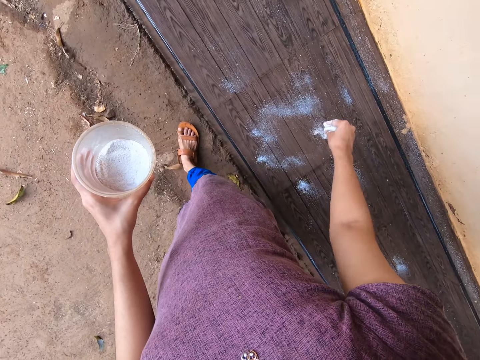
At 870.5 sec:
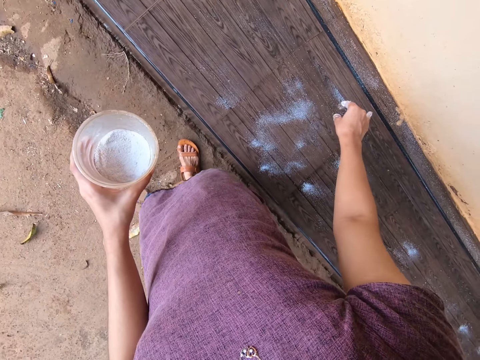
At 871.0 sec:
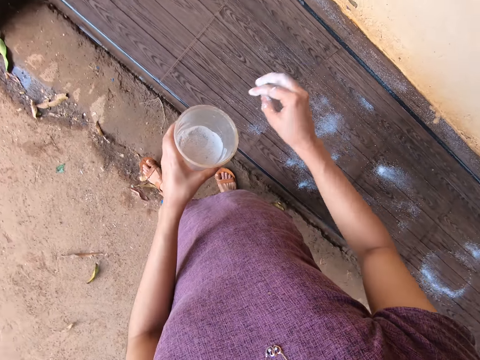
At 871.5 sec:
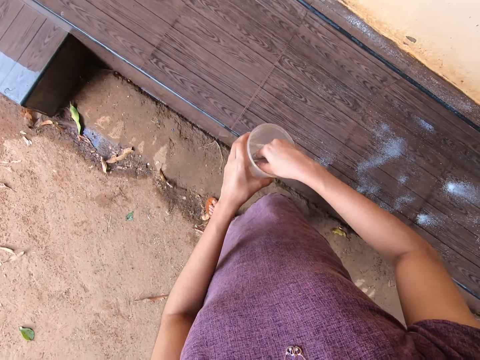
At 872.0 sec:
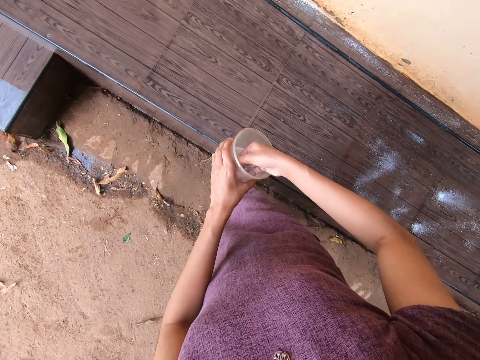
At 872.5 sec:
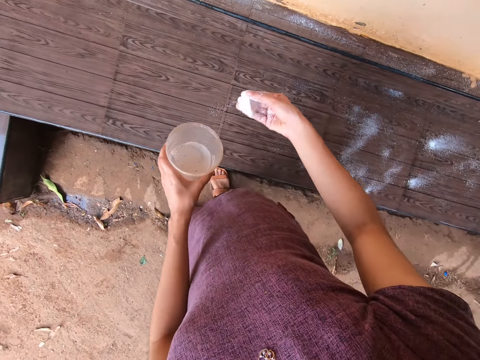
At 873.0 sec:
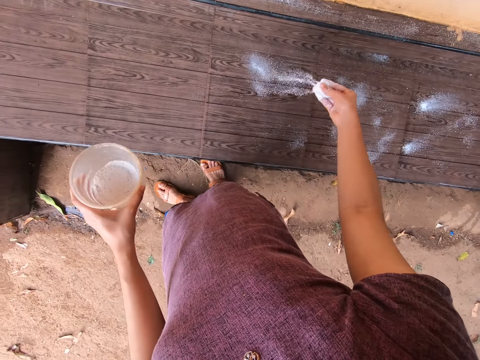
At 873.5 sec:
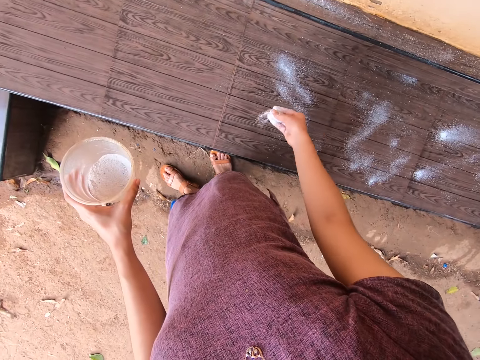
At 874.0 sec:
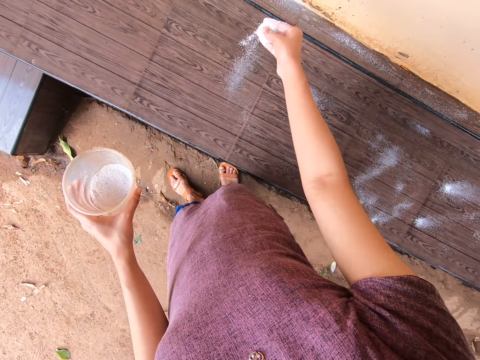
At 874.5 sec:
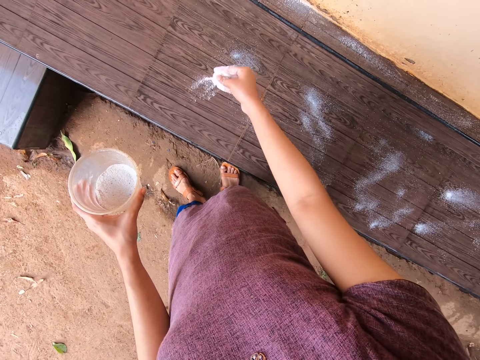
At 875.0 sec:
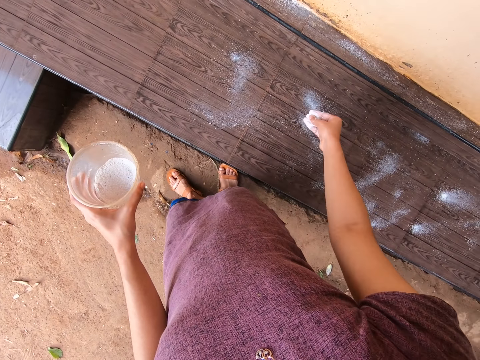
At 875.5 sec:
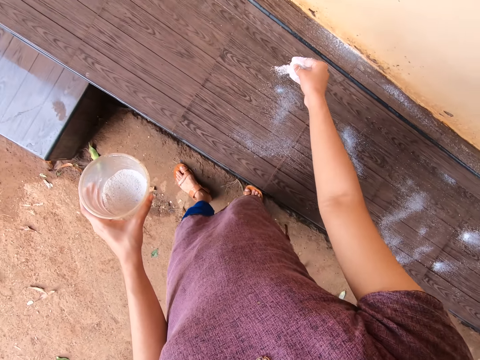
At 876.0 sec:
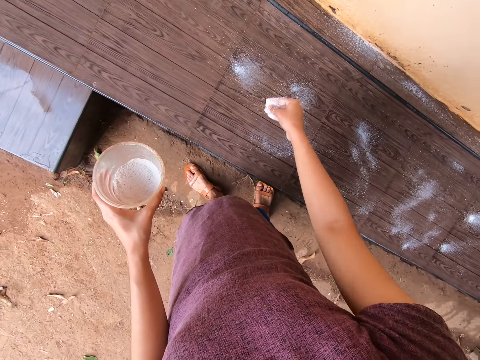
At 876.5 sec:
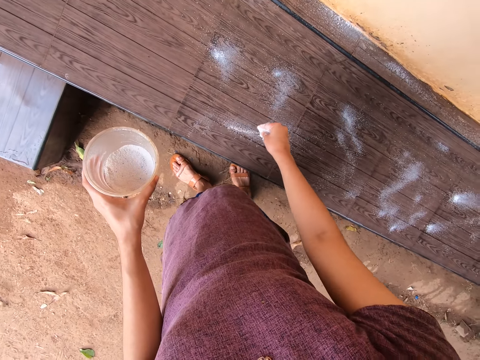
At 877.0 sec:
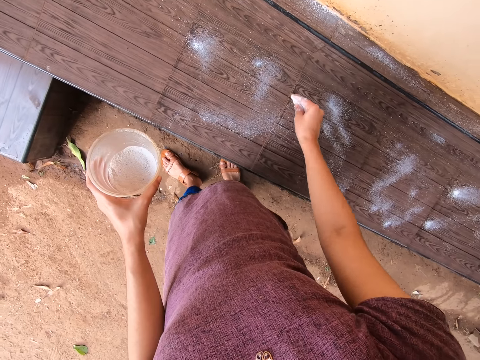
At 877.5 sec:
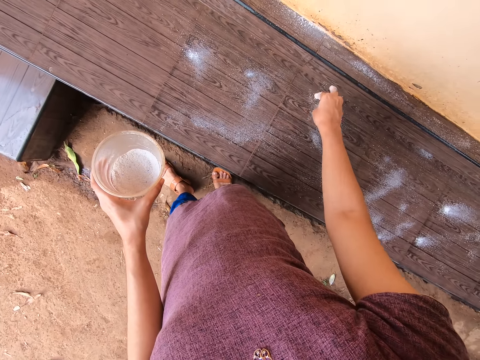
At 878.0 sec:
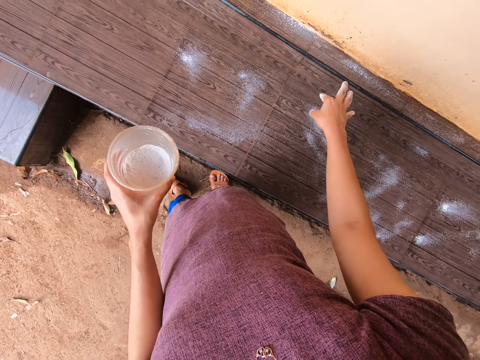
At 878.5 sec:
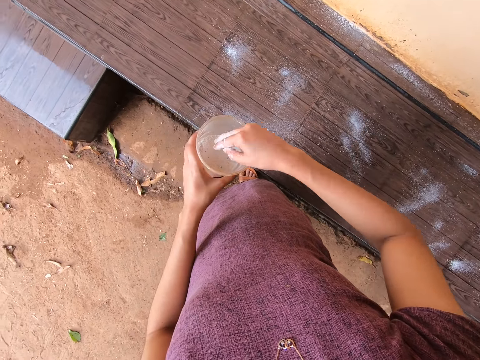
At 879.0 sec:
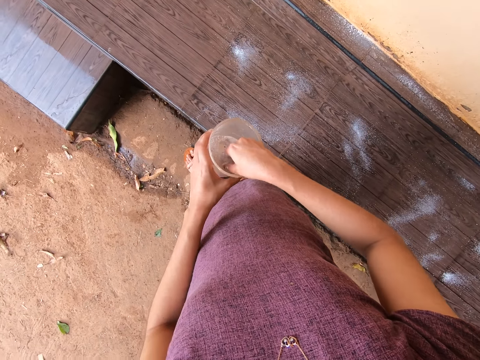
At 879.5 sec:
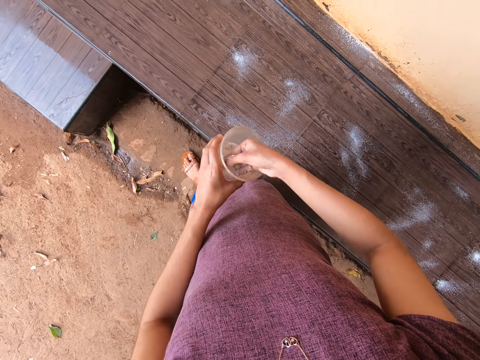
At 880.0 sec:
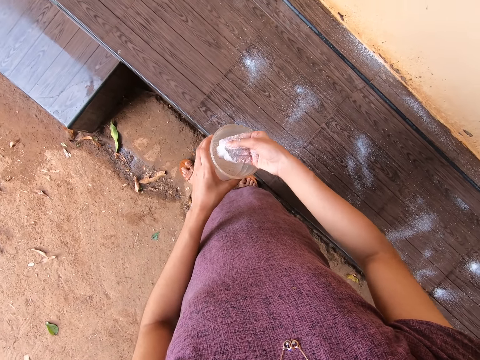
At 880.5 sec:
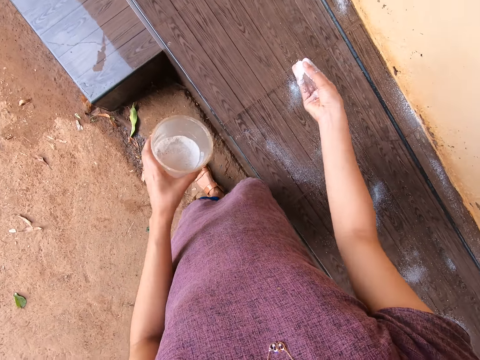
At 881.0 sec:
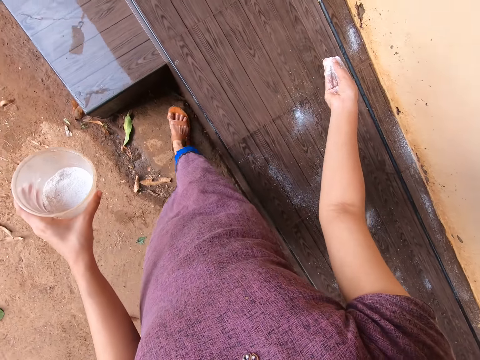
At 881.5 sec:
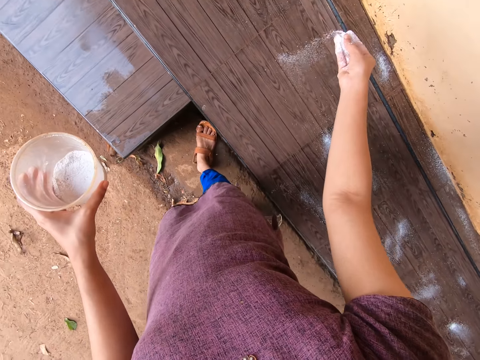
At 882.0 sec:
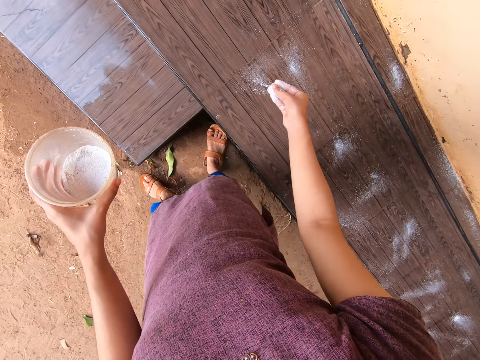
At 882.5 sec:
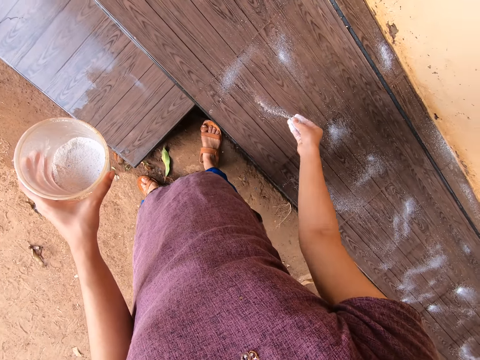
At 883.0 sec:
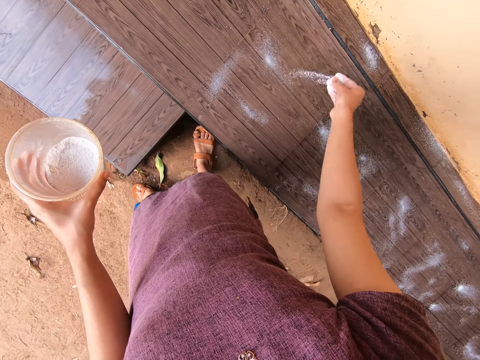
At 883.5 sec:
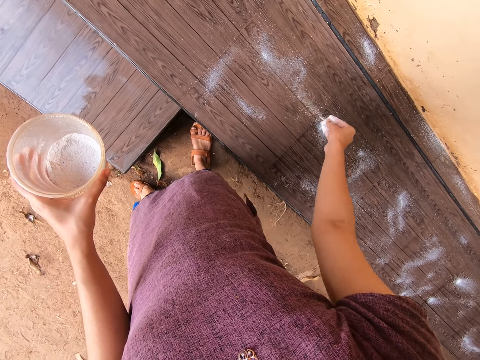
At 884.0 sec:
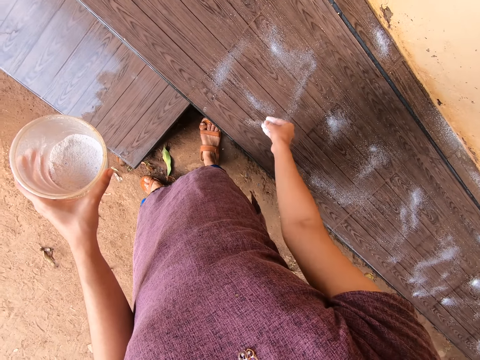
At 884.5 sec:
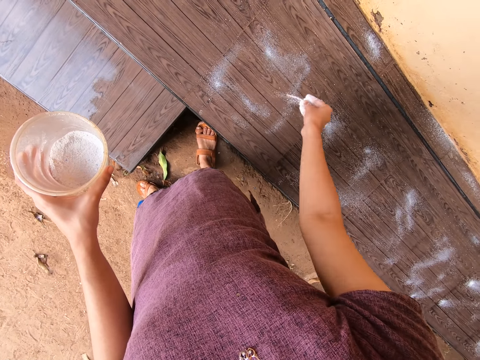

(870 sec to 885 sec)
The camera wearer dusts detergent off the fingers of her right hand. She packs the detergent from the cup in her left hand with her right hand. She sprinkles the detergent on the slab of tiles with her right hand. She dusts the detergent off the fingers of her right hand. She packs the detergent from the cup in her left hand with her right hand. She sprinkles the detergent on the slab of tiles with her right hand.

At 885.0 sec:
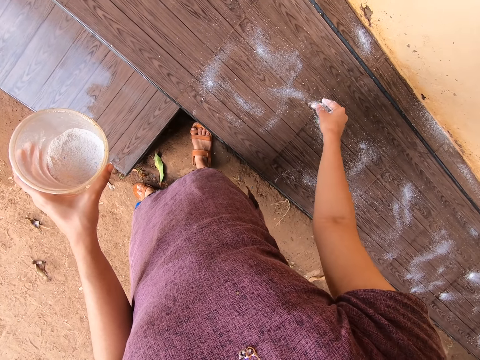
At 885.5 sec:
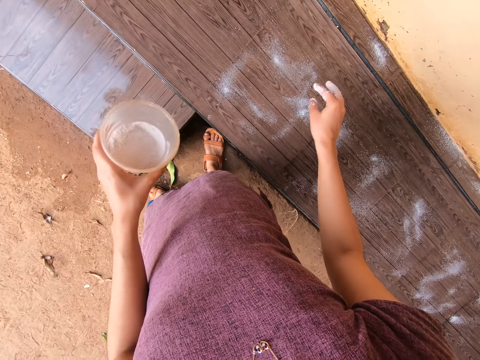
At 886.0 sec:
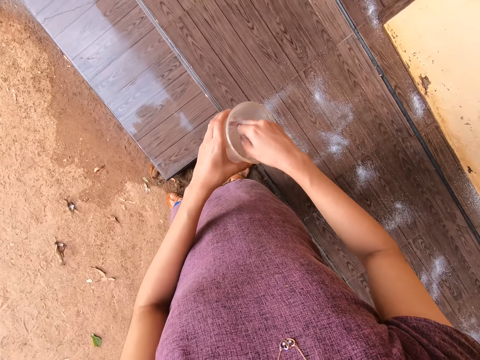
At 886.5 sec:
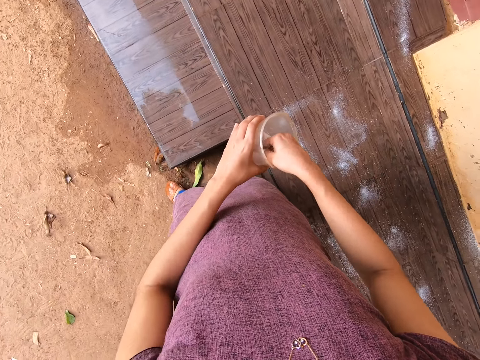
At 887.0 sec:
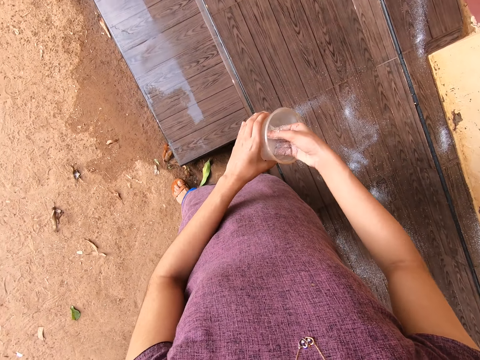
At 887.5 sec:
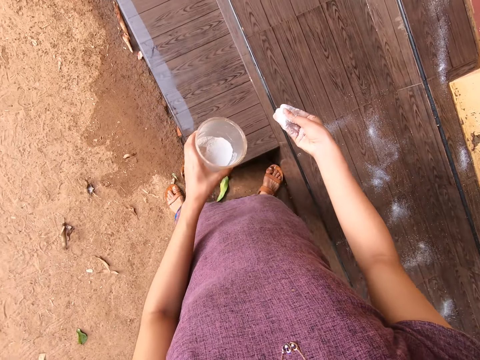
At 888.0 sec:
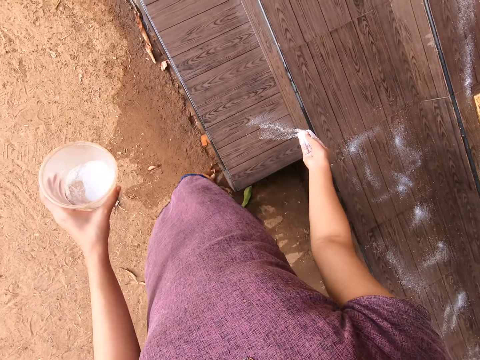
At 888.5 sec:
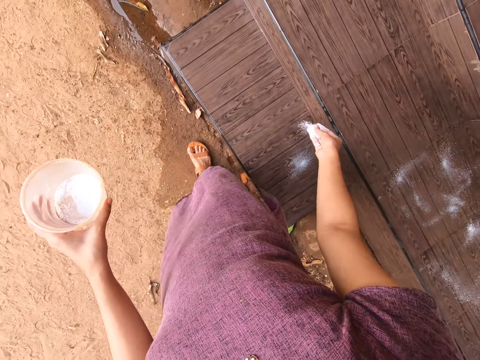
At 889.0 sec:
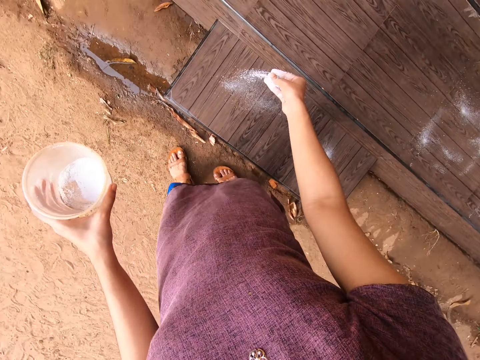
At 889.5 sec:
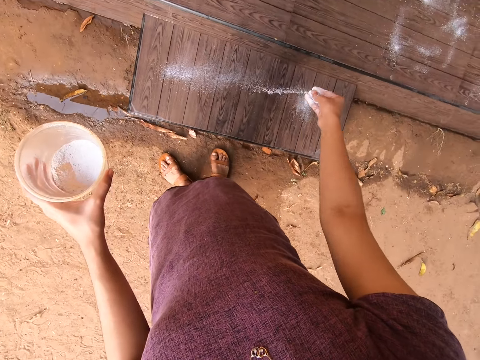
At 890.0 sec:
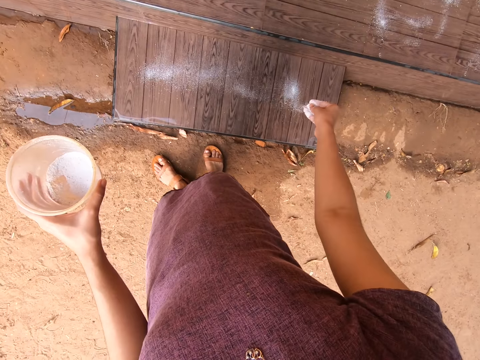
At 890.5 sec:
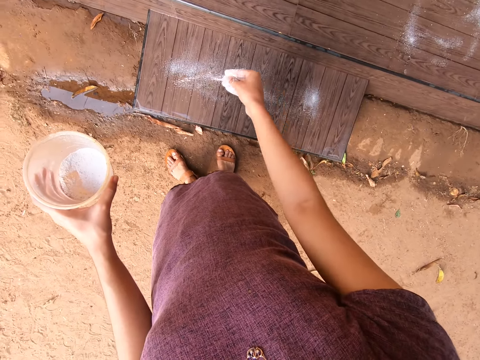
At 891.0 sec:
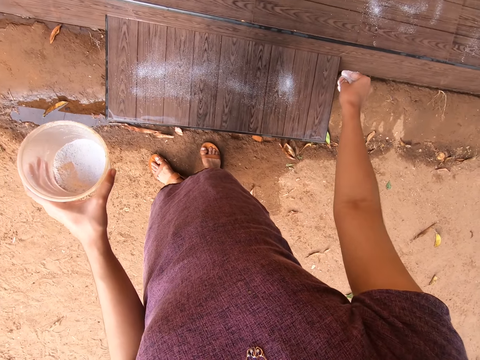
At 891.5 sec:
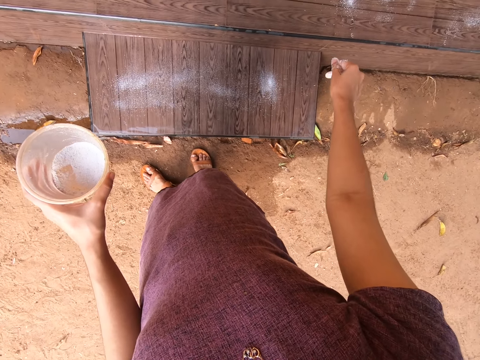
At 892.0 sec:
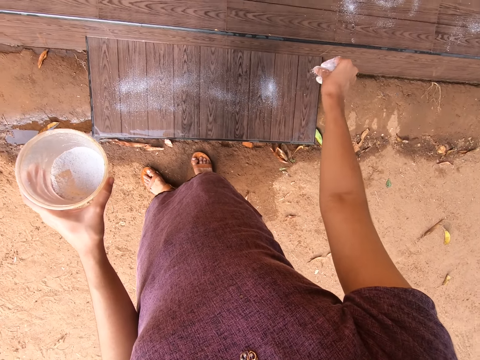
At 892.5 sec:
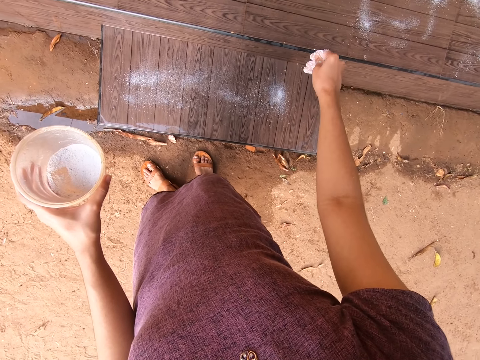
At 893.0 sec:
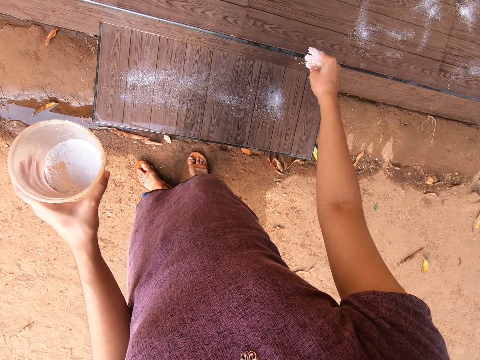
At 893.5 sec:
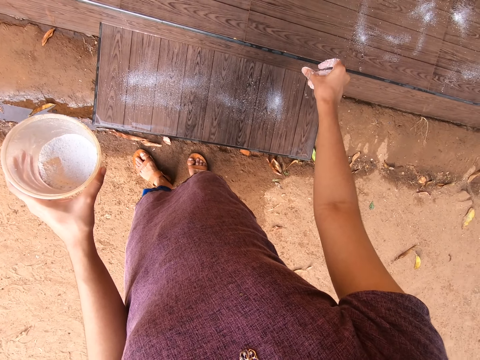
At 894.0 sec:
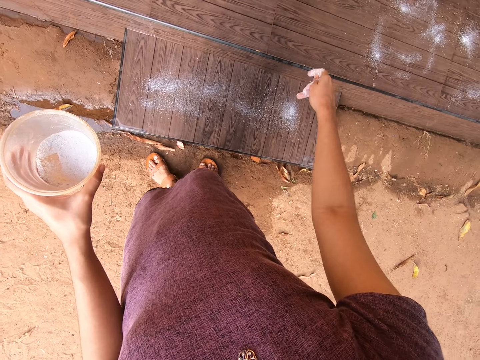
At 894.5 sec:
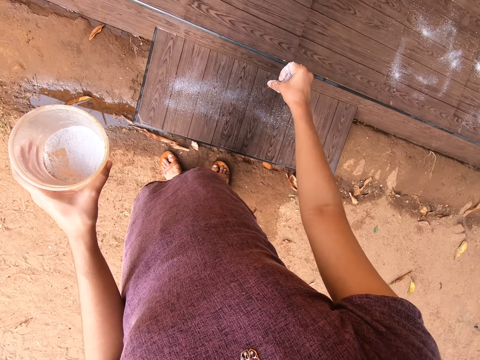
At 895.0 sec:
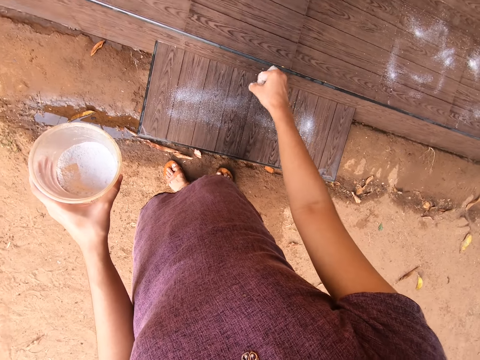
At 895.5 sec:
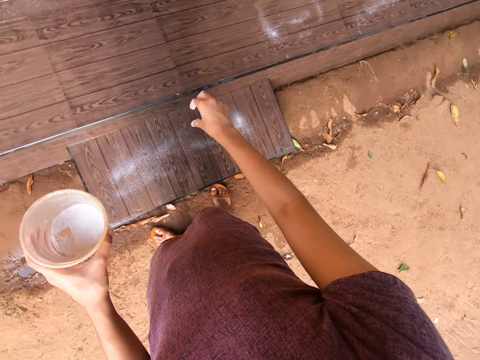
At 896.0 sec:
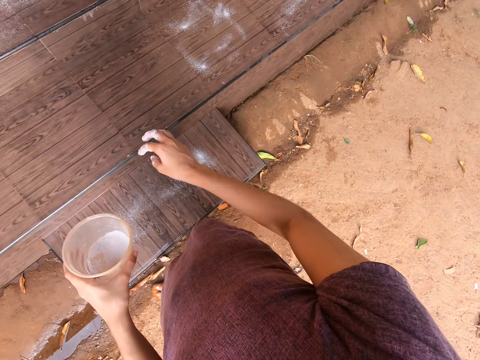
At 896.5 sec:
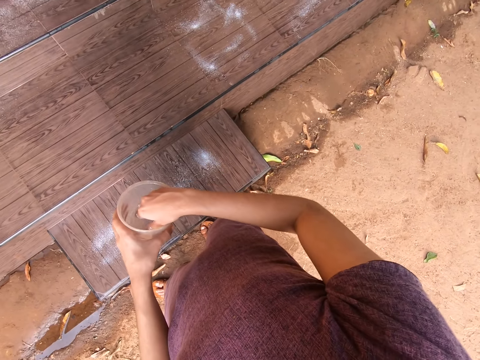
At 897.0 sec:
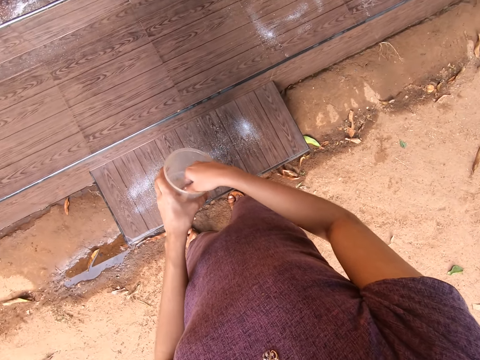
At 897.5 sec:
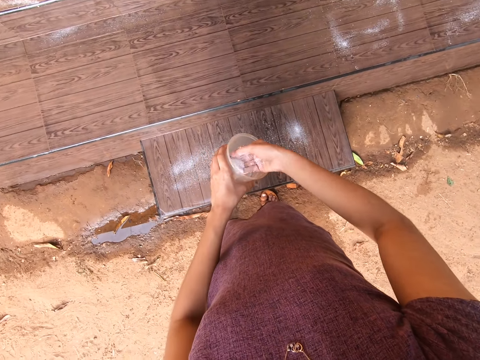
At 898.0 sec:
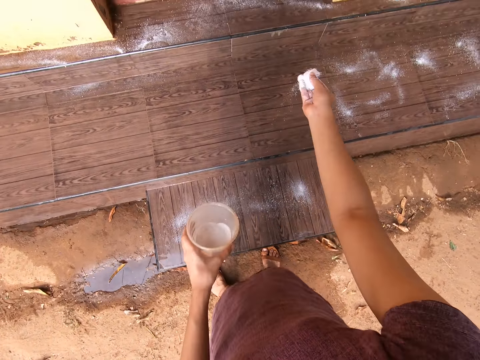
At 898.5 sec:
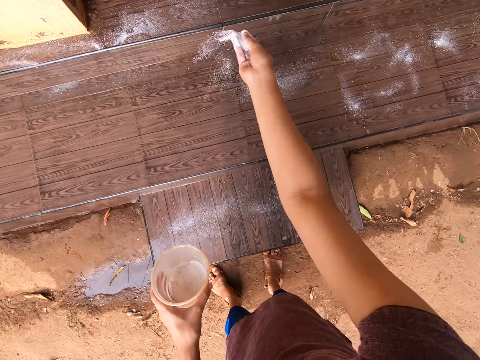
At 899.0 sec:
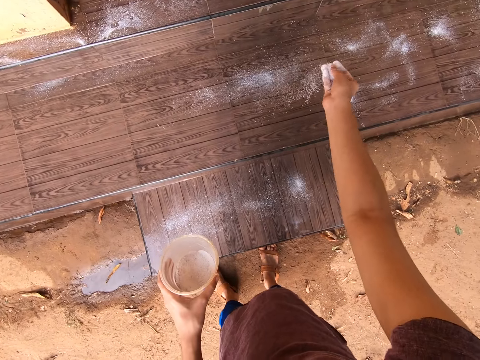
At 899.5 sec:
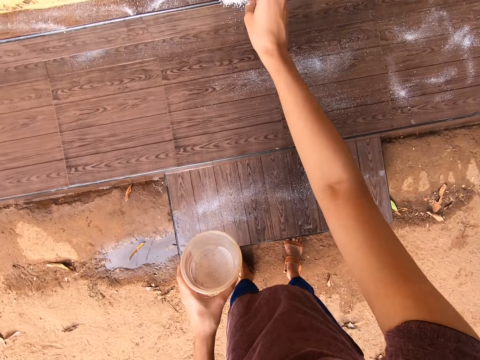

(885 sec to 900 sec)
The camera wearer packs detergent from the cup in her left hand with her right hand. She sprinkles the detergent on the slab of tiles with her right hand. She dusts the detergent off the fingers of her right hand. She packs the detergent from the cup in her left hand with her right hand. She sprinkles the detergent on the slab of tiles with her right hand.
